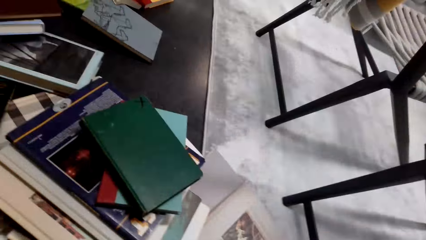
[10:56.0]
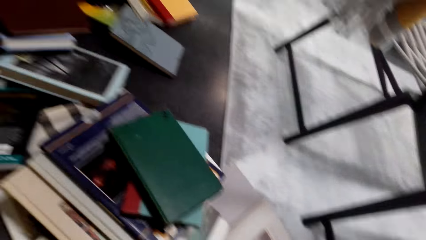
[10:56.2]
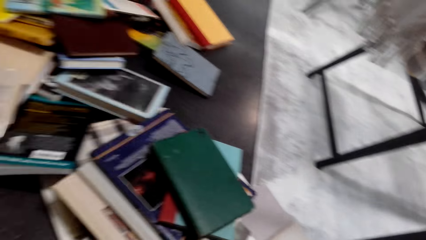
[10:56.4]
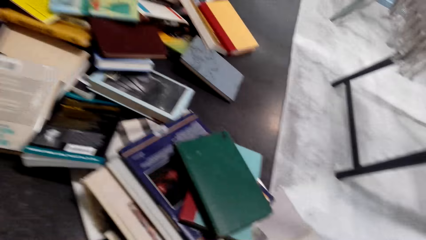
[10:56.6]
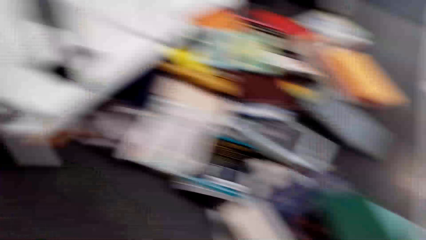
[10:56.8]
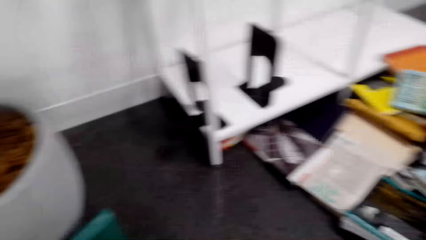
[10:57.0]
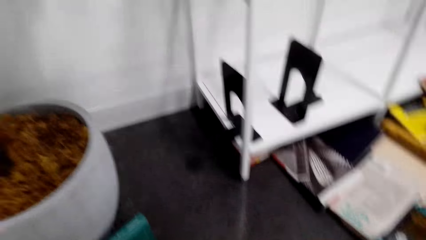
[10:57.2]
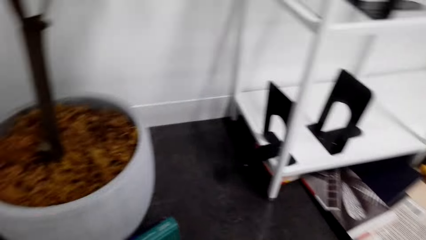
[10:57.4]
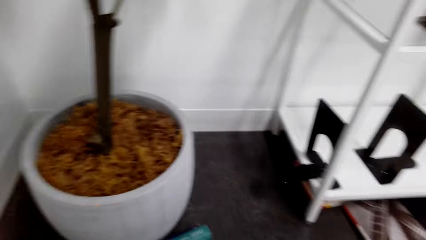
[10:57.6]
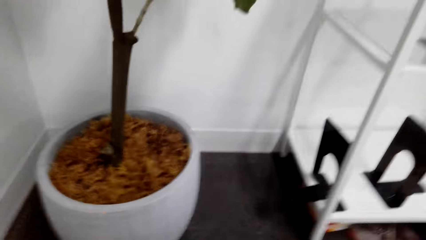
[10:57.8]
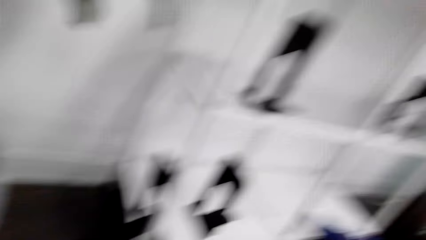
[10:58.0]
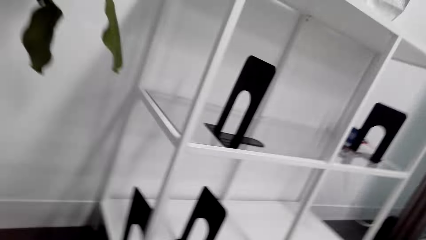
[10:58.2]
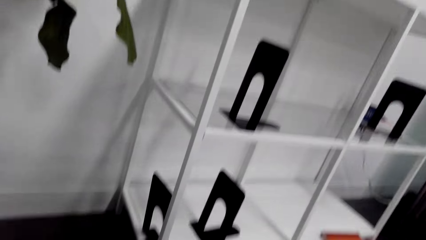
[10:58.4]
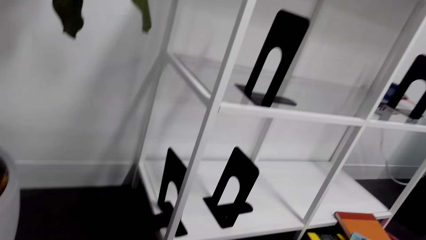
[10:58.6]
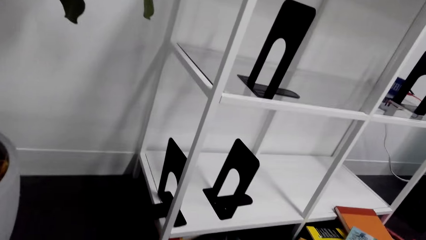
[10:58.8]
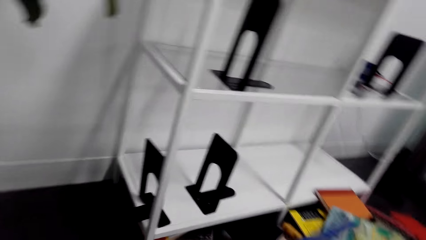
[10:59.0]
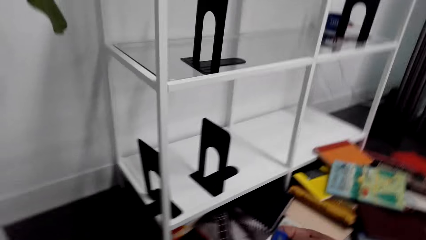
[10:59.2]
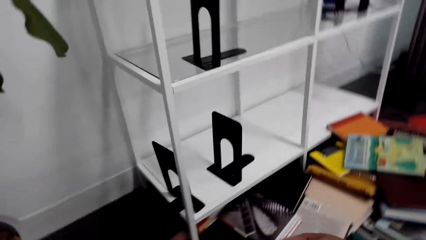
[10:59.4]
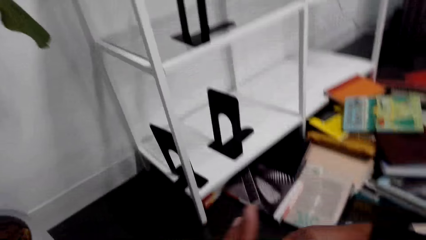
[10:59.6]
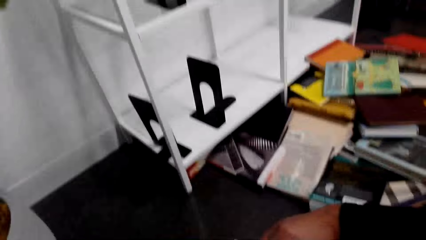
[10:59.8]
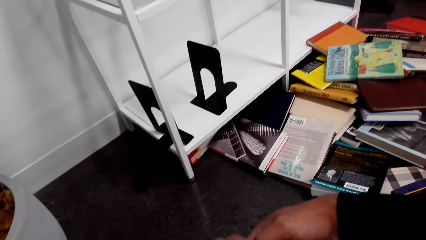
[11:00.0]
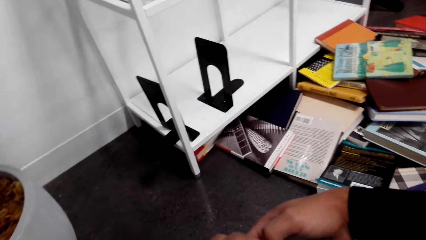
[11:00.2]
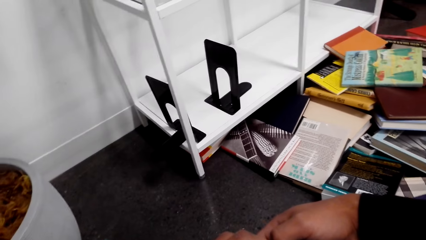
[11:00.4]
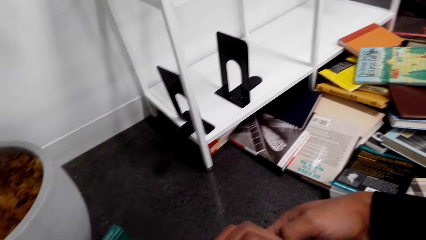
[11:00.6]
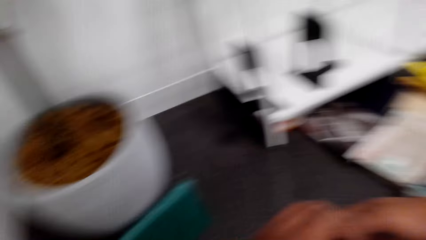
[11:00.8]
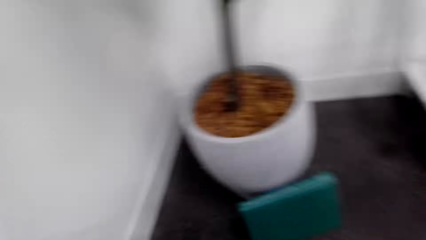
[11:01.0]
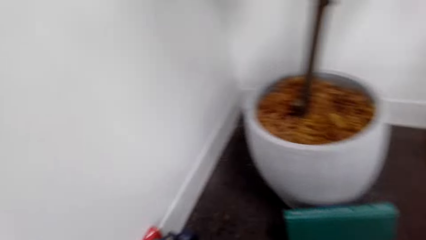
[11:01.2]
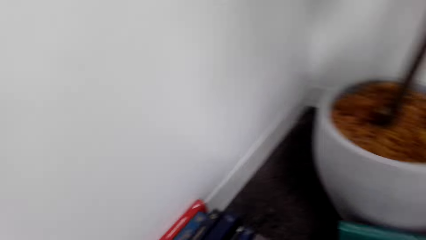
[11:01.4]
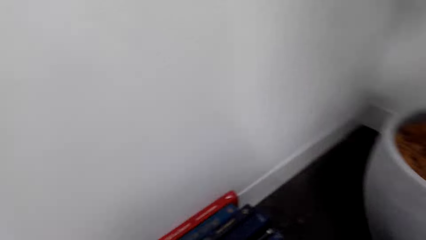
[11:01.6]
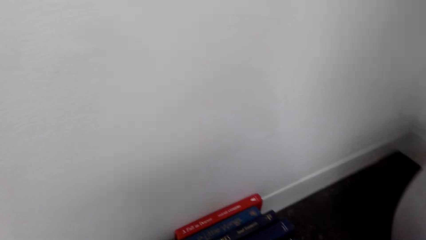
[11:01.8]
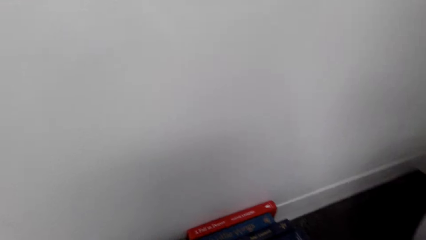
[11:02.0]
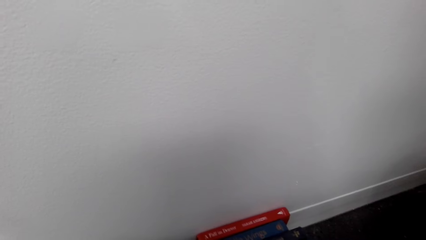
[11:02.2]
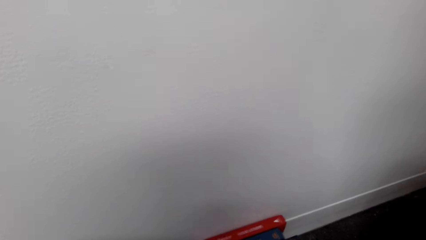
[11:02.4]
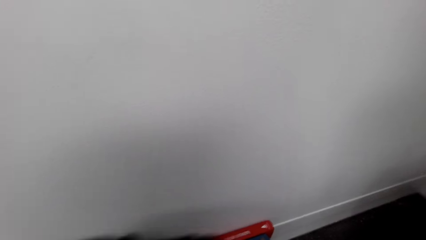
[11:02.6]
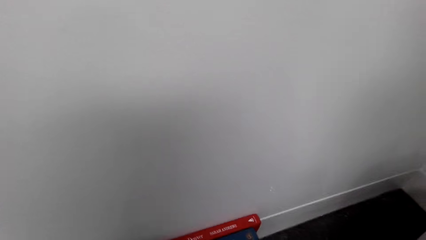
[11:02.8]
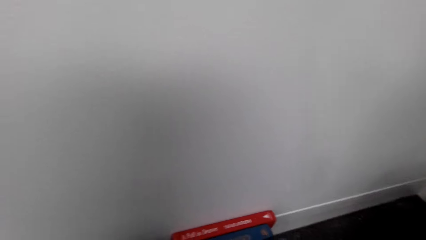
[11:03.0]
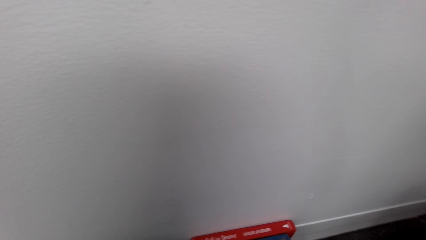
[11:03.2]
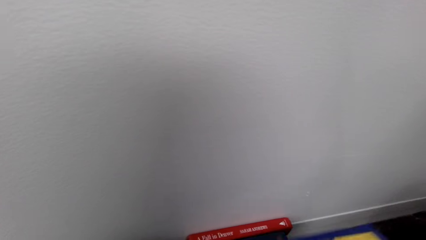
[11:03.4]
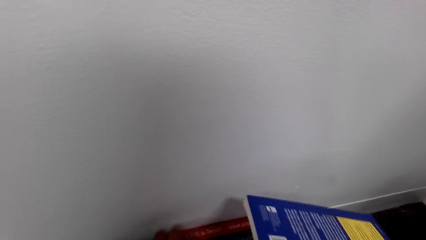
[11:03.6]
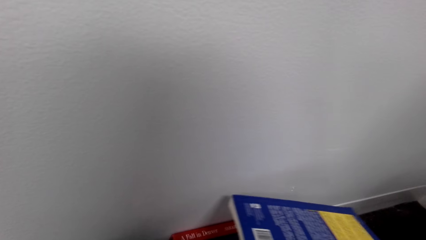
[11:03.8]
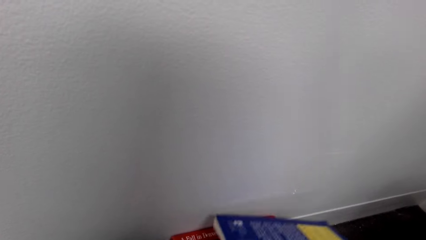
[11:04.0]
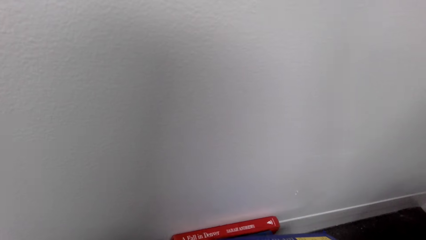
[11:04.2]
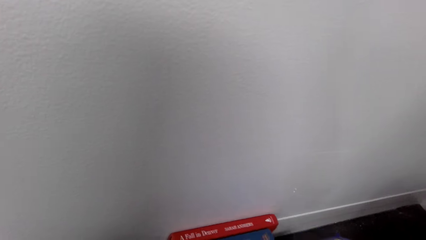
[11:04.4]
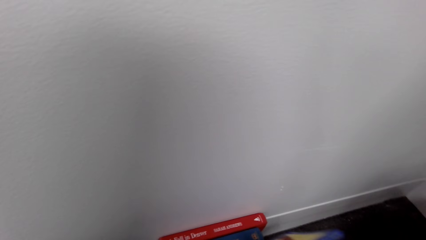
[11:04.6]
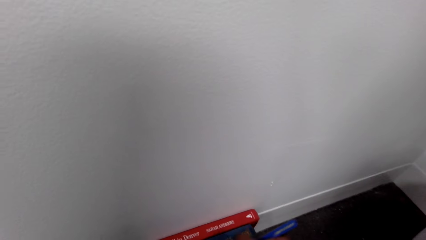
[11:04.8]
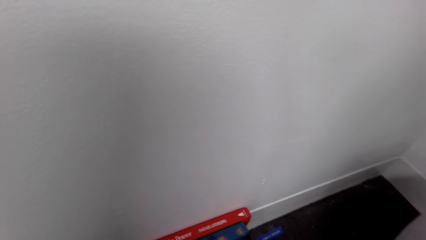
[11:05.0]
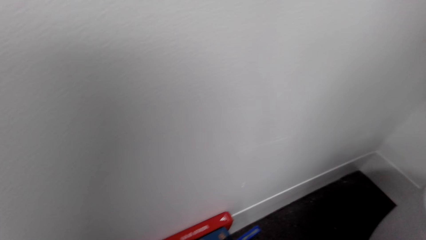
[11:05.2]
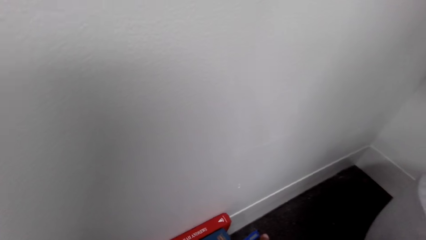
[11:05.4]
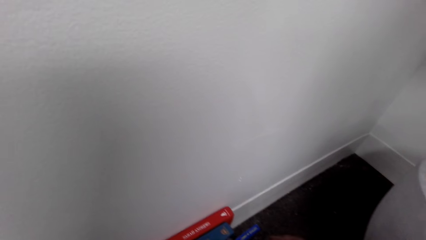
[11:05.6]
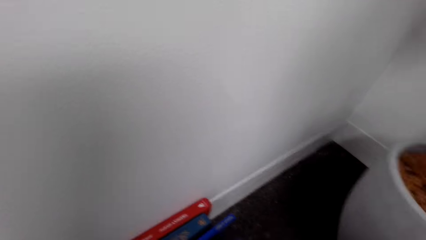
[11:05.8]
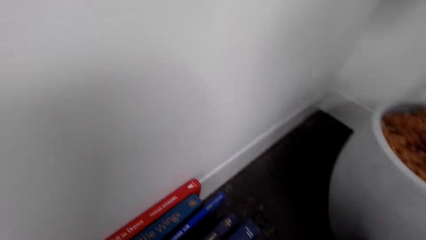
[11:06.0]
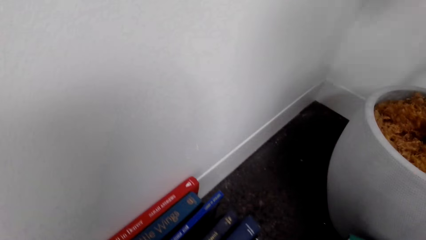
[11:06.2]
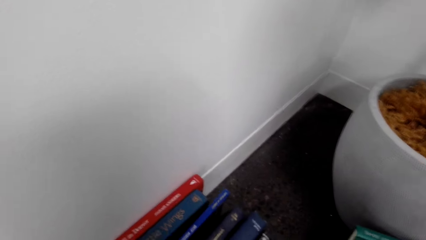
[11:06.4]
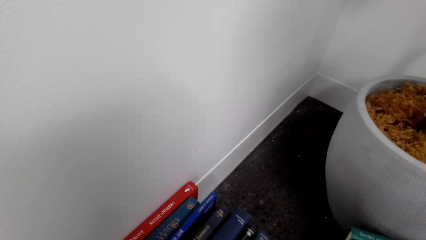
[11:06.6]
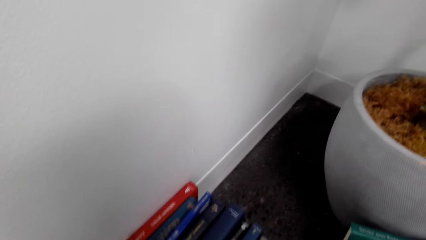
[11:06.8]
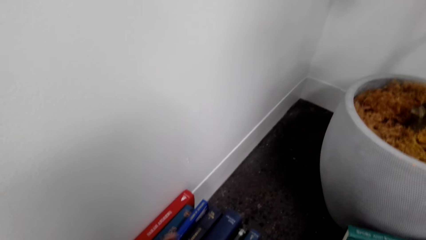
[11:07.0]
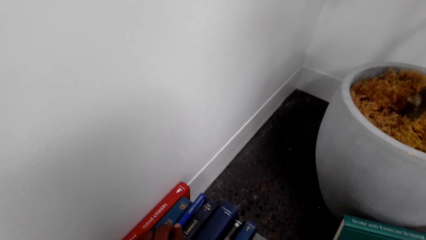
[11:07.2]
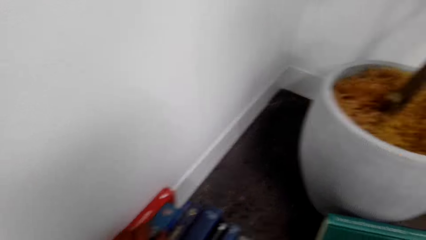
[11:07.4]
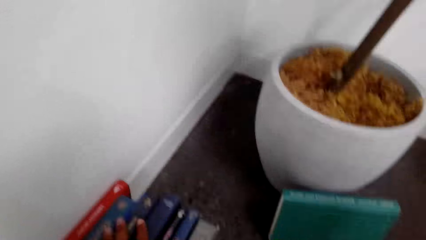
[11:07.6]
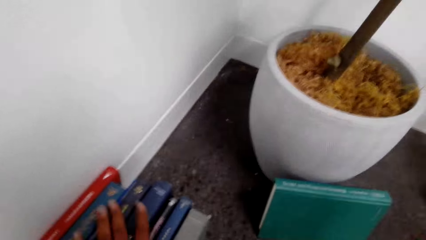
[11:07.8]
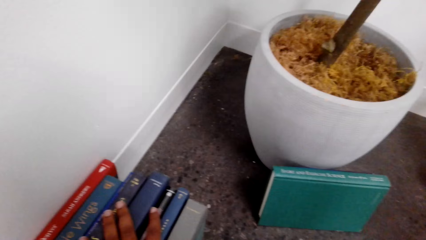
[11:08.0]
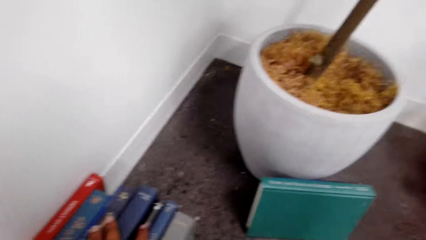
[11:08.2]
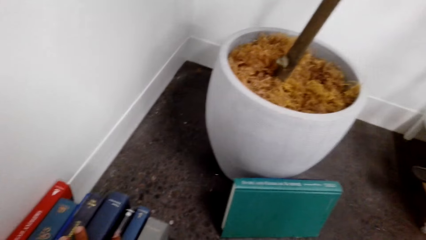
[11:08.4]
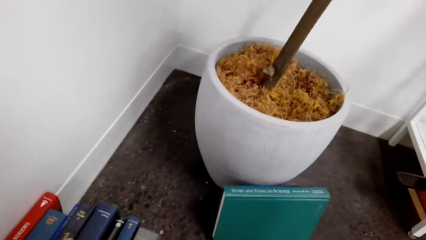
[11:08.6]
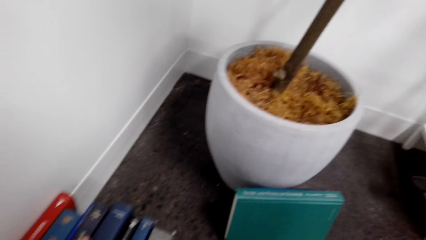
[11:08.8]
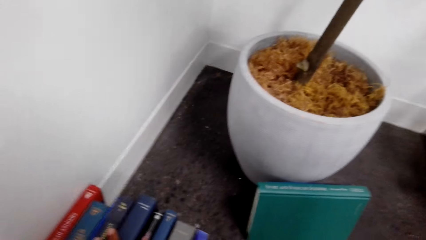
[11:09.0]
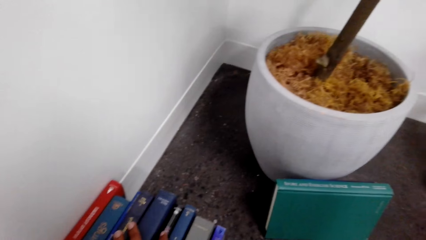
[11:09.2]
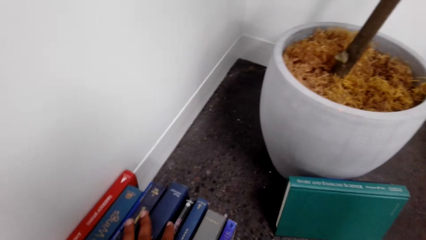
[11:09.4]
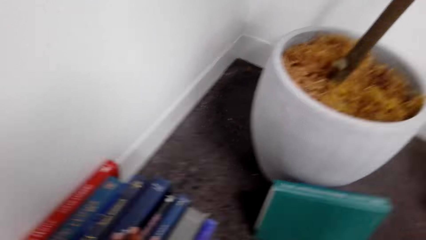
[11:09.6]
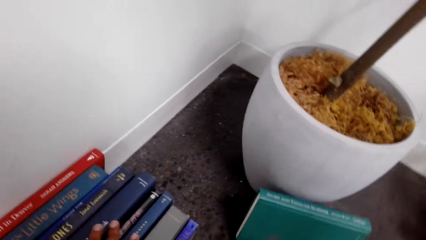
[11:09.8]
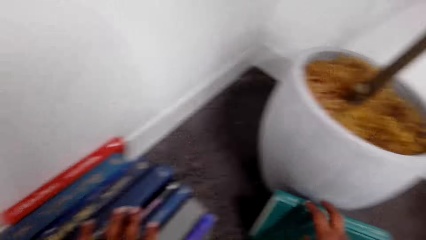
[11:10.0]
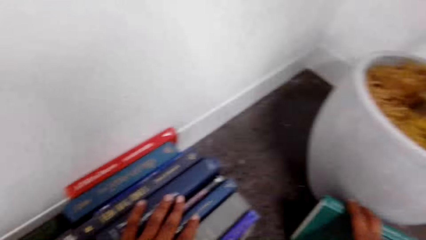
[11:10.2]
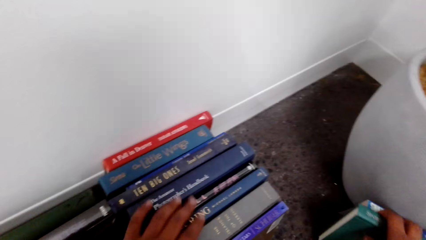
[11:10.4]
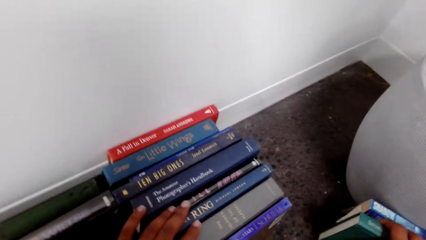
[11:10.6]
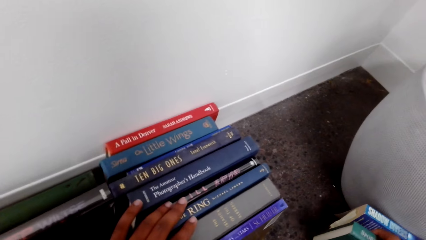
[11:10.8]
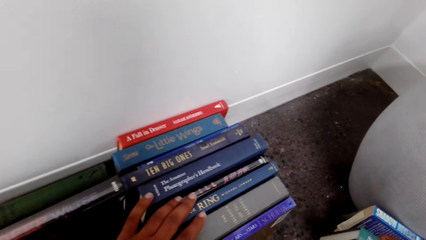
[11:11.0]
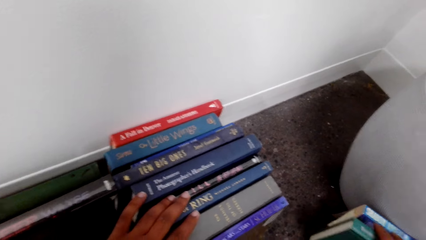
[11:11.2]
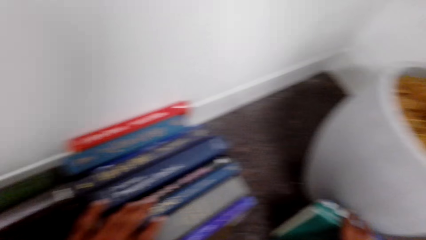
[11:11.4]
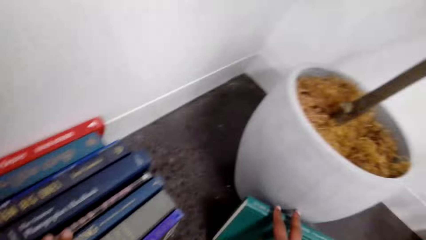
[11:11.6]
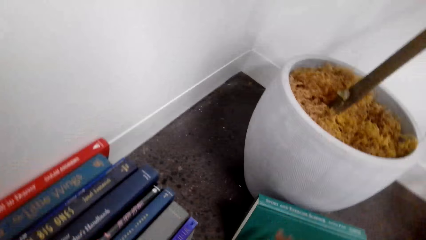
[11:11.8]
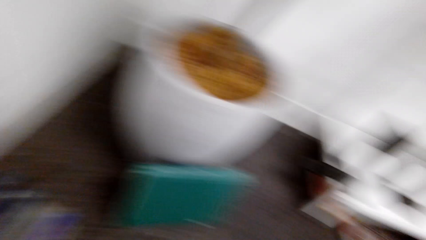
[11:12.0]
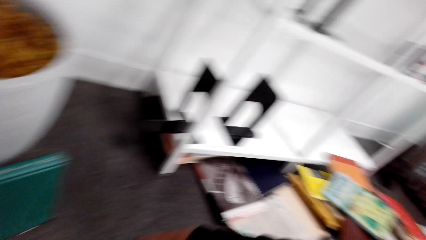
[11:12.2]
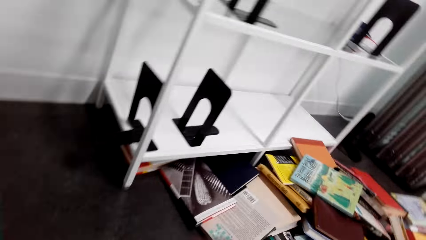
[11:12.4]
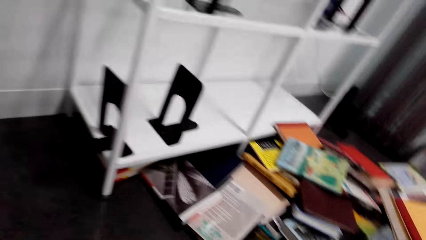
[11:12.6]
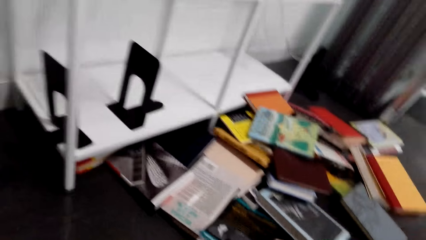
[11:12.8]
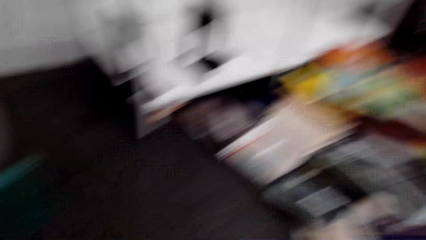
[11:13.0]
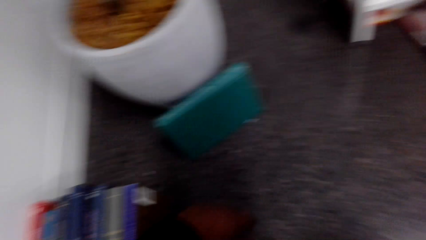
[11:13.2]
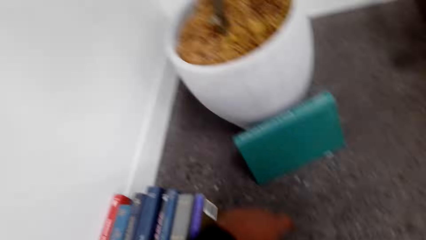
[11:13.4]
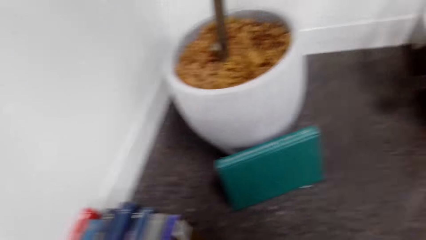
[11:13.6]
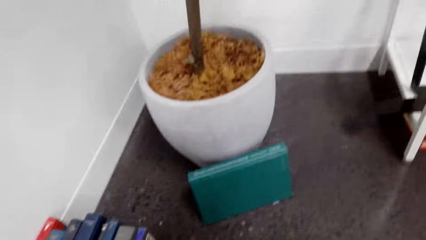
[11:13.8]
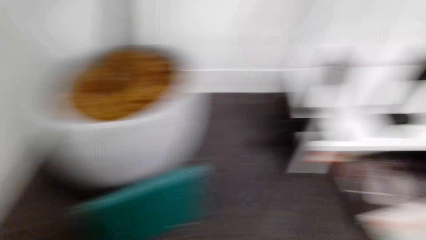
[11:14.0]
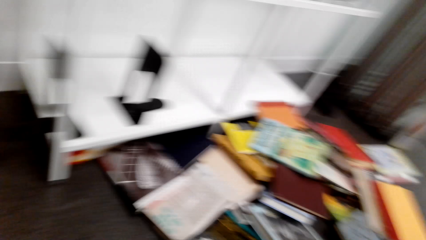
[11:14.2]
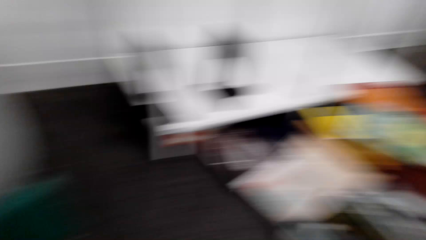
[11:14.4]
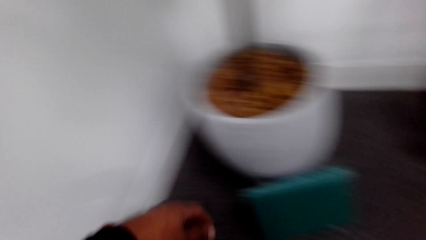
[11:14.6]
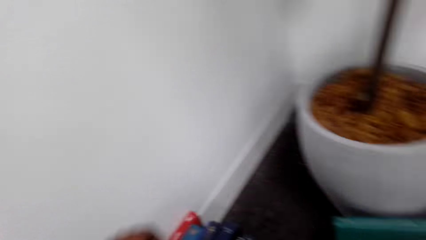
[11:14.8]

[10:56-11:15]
The camera wearer looks at the book and turns to the wall. They look at the vase, look at the shelf, look at the book and look at the vase. They put the book on the wall. They look at the books on the floor. They turn the book on the hand. They lift a book and look at the books on the floor. They put the book on the wall. They touch the books and move the right hand. They move a book. They touch the books and look at the books on the floor. They turn around.
